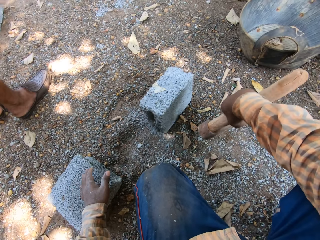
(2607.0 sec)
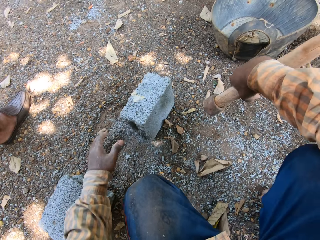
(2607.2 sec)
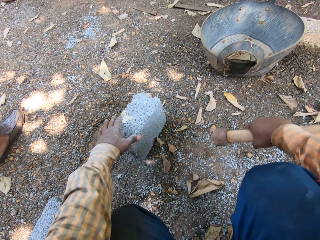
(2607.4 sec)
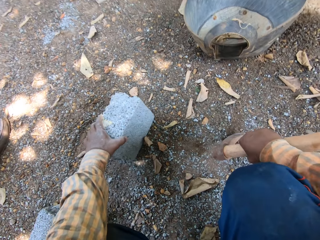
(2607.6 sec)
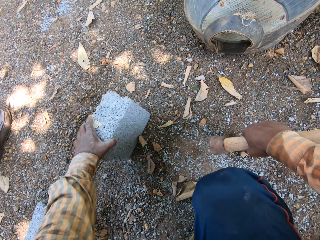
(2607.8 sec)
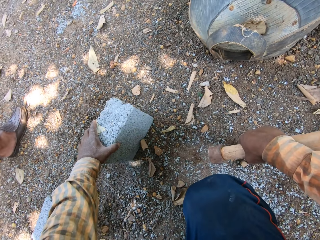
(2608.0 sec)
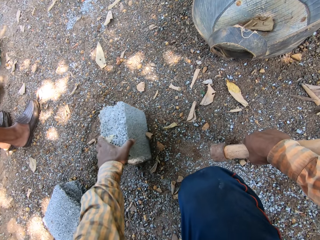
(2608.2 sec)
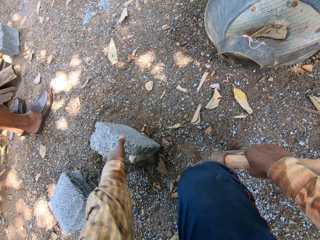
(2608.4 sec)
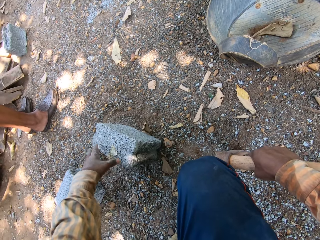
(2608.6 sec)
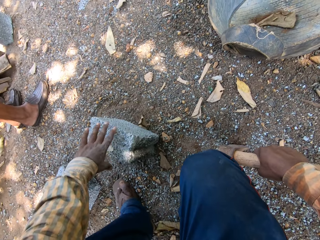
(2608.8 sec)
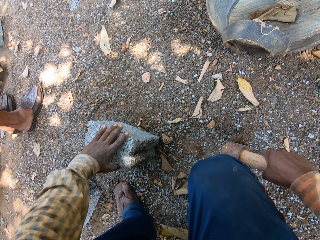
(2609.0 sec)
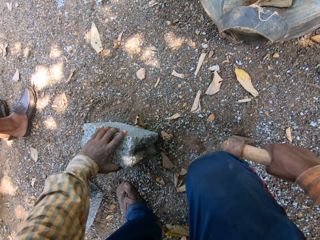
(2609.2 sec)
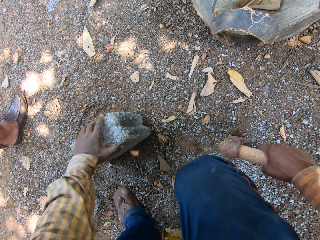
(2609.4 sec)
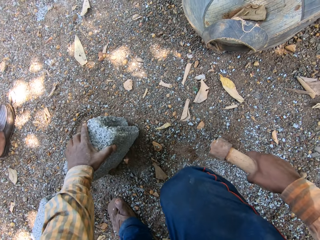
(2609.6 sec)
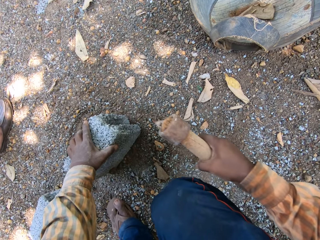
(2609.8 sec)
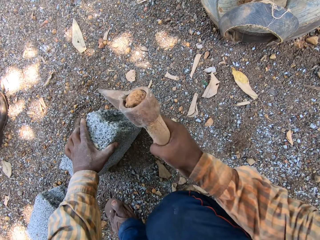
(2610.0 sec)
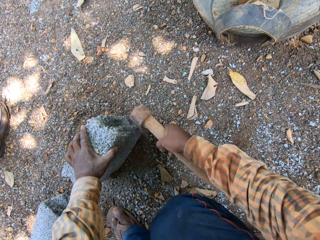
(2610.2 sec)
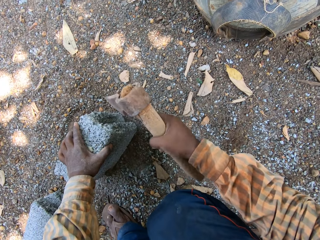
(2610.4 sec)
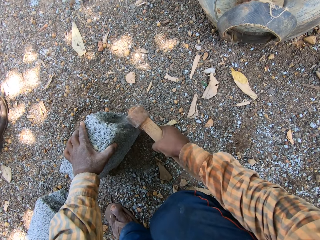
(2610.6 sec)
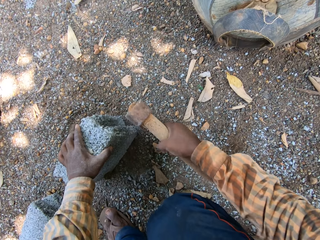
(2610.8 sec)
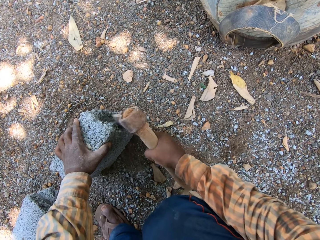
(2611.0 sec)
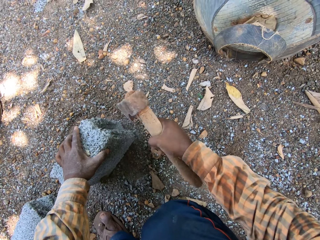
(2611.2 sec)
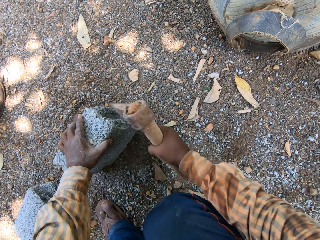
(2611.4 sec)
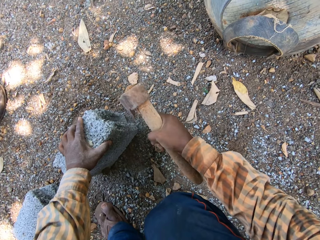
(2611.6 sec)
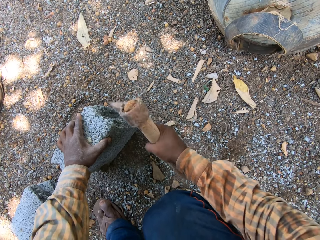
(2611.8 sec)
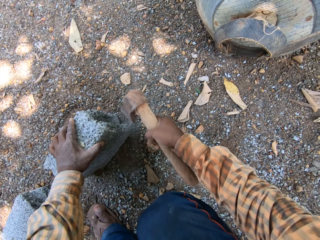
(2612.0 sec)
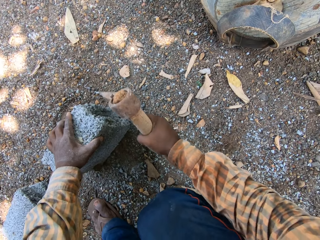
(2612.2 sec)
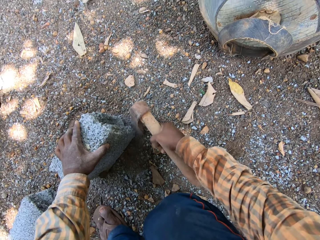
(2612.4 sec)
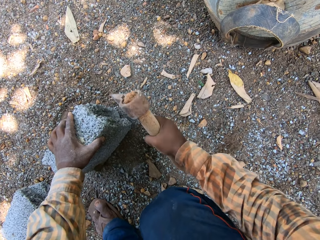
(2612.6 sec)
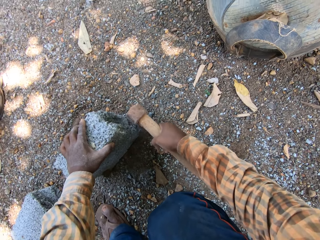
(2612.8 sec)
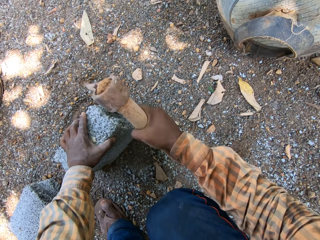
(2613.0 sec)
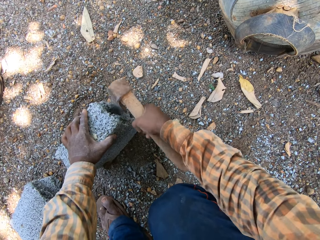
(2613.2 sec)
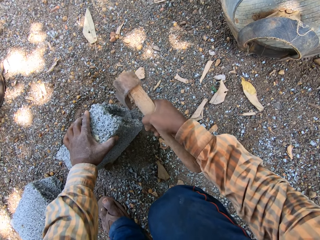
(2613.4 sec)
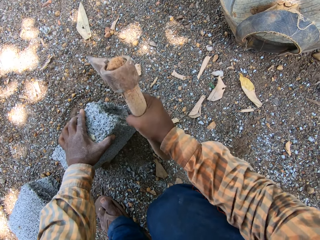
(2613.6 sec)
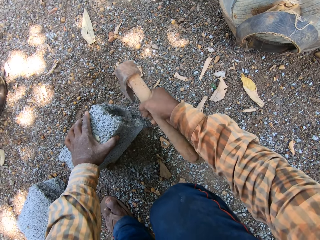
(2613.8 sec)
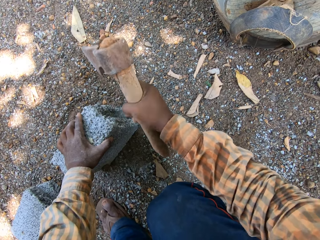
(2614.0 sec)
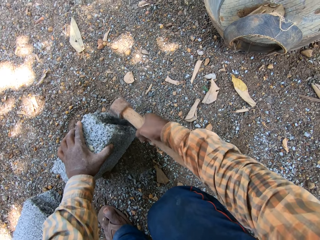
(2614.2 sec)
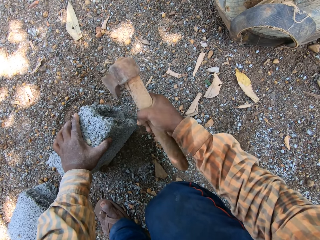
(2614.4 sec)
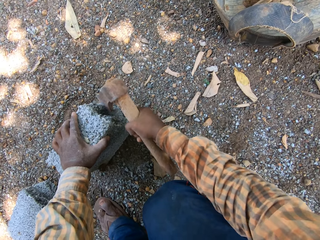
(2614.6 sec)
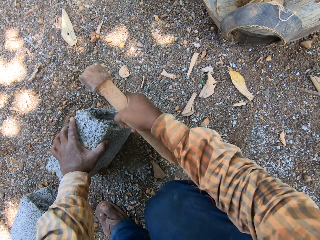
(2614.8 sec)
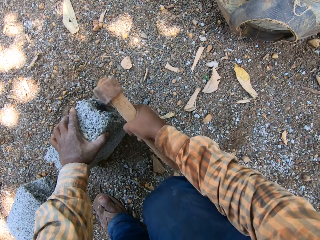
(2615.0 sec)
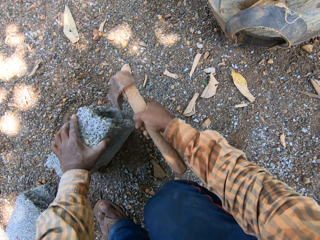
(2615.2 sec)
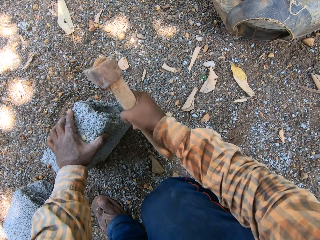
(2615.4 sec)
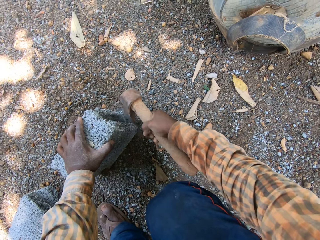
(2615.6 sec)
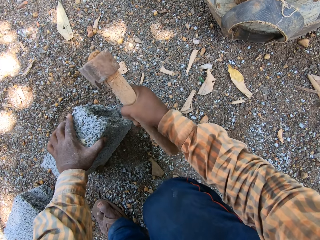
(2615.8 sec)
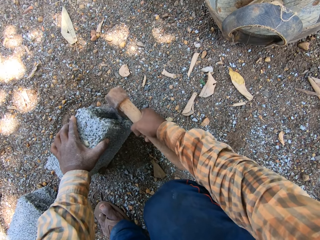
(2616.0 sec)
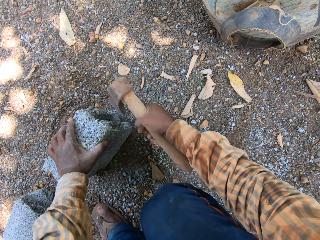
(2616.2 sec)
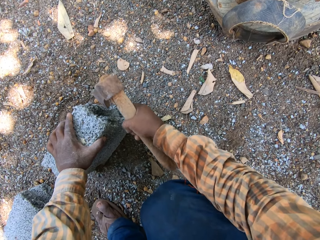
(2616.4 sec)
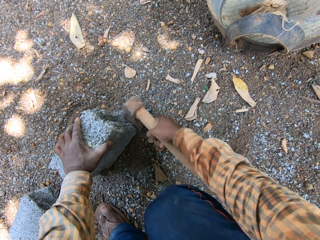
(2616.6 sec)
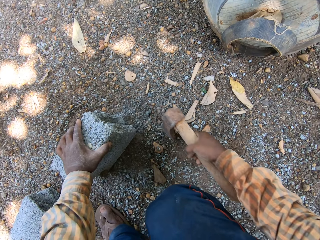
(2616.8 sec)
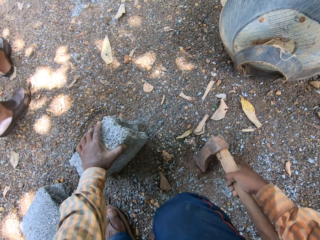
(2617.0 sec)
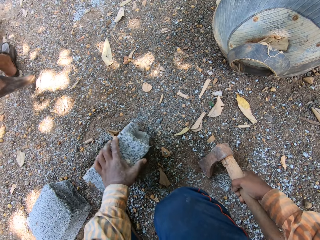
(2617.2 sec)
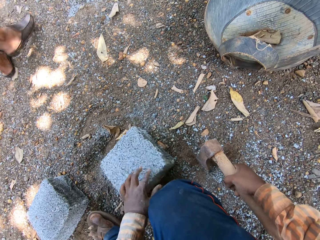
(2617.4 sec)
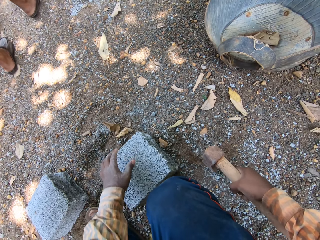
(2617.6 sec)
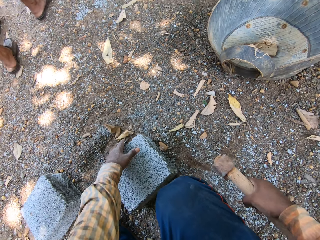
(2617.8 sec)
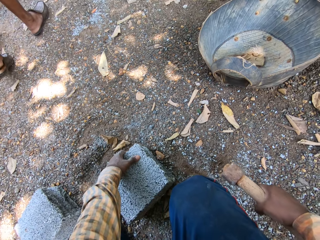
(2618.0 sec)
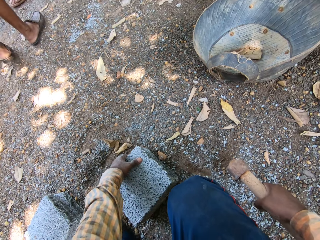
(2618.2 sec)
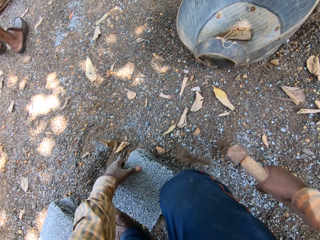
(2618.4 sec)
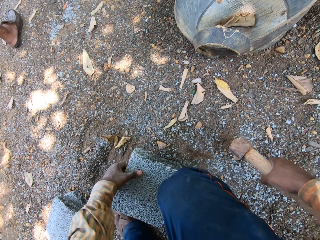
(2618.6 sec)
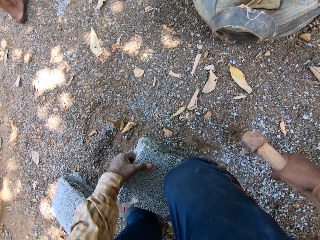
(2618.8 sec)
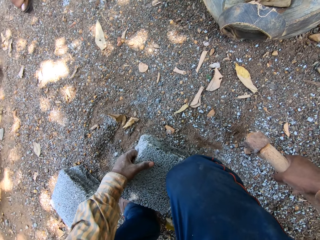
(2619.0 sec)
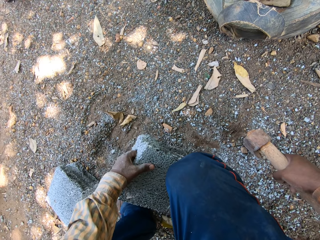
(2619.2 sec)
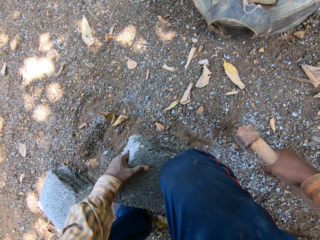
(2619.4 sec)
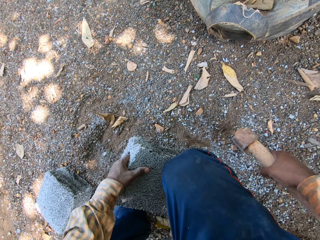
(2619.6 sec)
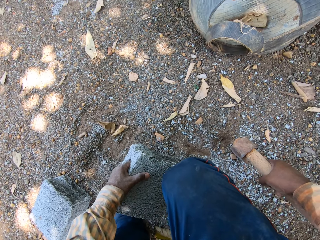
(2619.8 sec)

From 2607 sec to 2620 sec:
The camera wearer turns the half block on the ground with his left hand. He holds the concrete block with his left hand. He scrapes the half block on the ground with the axe in his right hand. He cuts the concrete block on the ground with the axe. He turns the block on the ground with his left hand. He puts the concrete block on the ground.

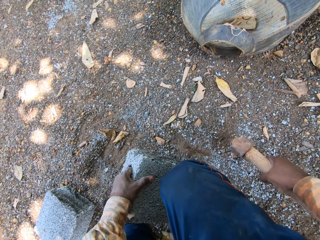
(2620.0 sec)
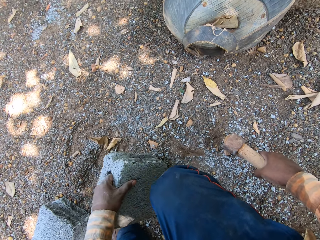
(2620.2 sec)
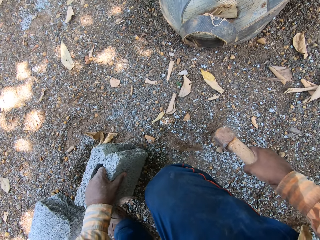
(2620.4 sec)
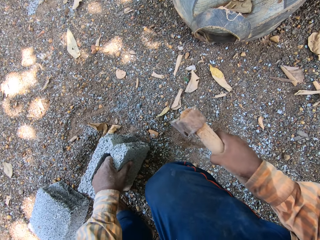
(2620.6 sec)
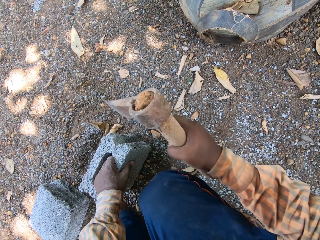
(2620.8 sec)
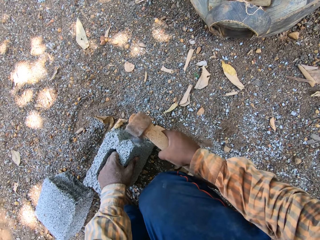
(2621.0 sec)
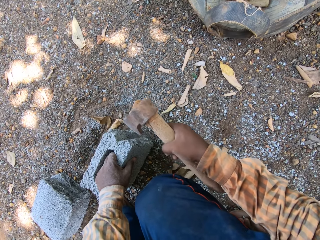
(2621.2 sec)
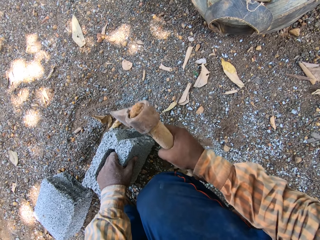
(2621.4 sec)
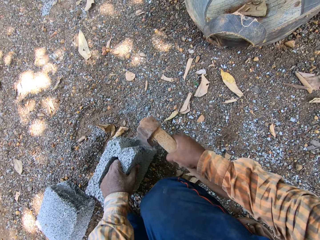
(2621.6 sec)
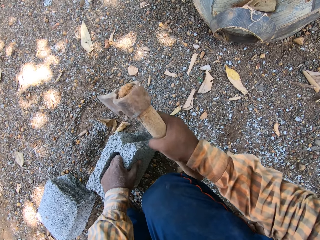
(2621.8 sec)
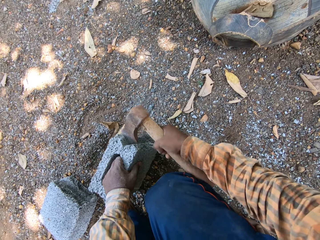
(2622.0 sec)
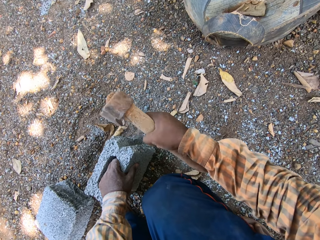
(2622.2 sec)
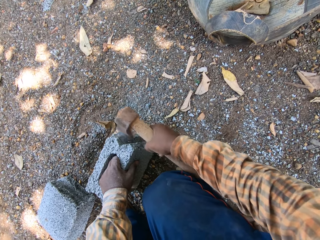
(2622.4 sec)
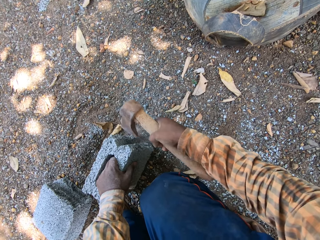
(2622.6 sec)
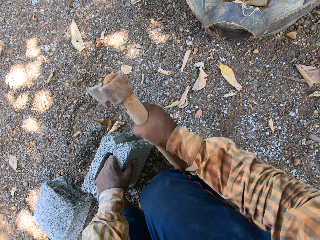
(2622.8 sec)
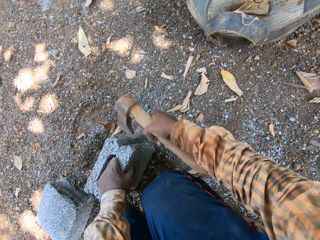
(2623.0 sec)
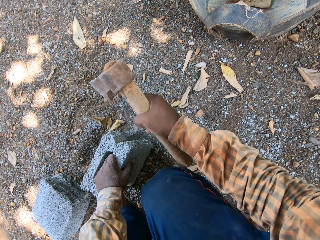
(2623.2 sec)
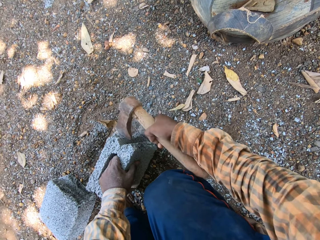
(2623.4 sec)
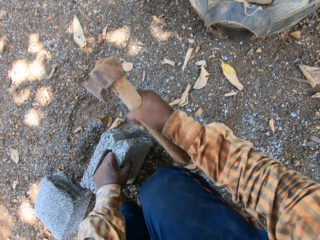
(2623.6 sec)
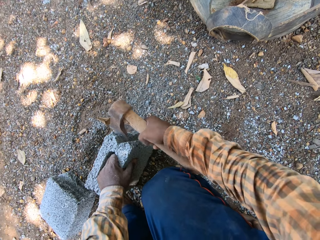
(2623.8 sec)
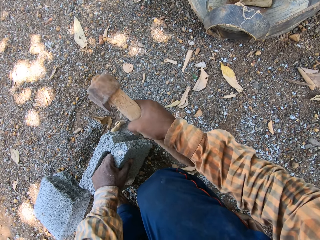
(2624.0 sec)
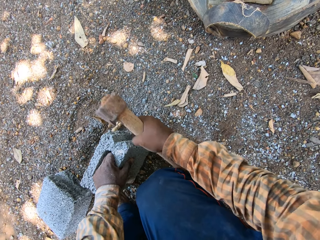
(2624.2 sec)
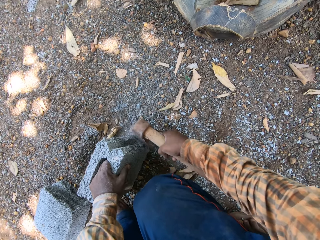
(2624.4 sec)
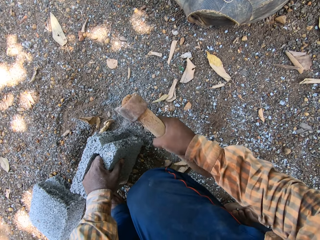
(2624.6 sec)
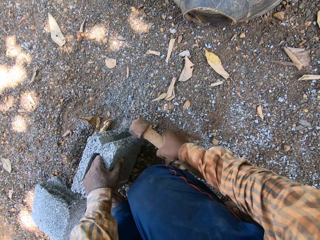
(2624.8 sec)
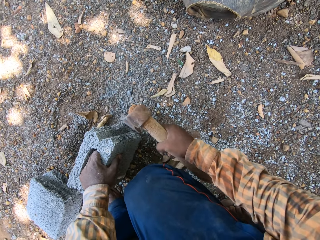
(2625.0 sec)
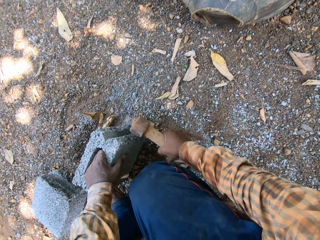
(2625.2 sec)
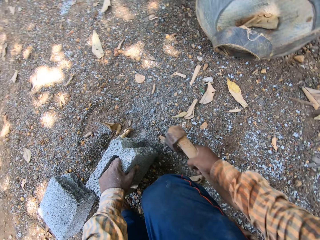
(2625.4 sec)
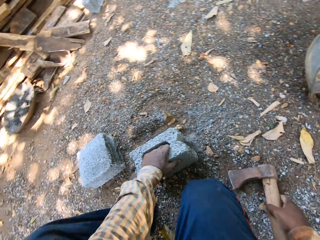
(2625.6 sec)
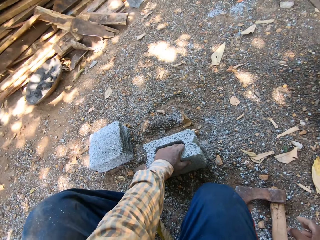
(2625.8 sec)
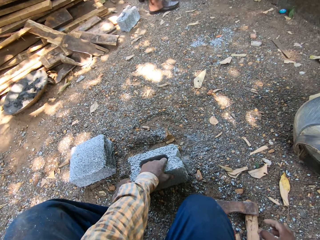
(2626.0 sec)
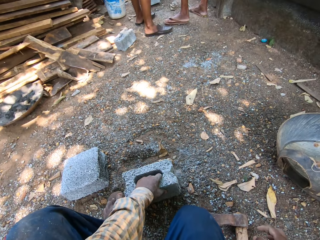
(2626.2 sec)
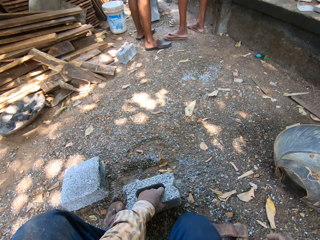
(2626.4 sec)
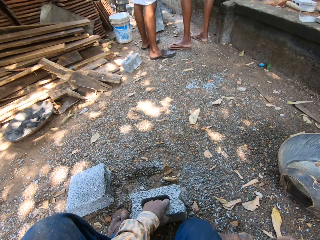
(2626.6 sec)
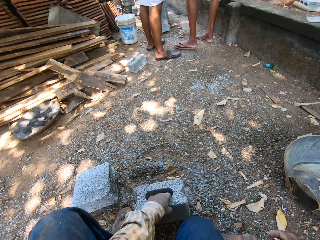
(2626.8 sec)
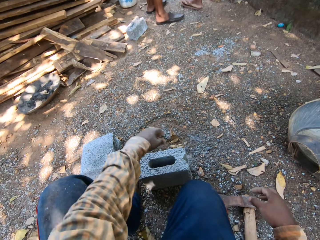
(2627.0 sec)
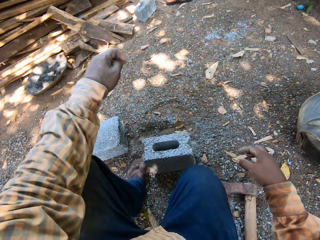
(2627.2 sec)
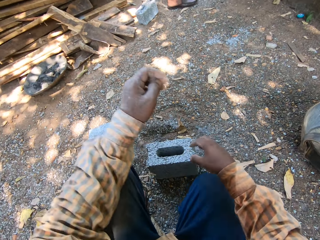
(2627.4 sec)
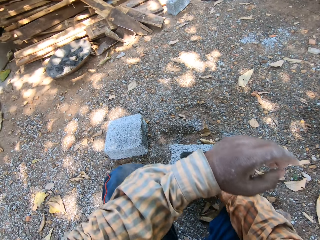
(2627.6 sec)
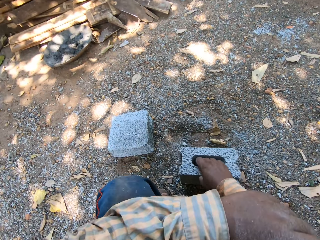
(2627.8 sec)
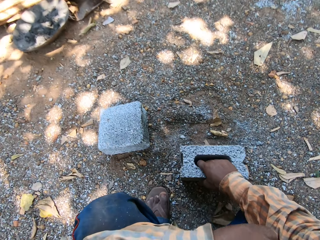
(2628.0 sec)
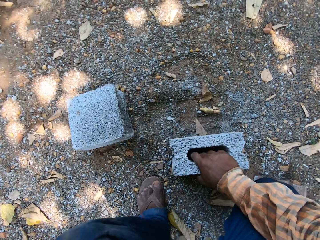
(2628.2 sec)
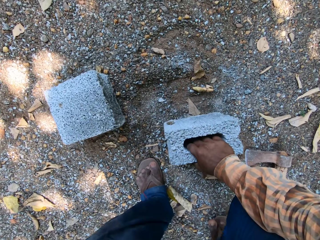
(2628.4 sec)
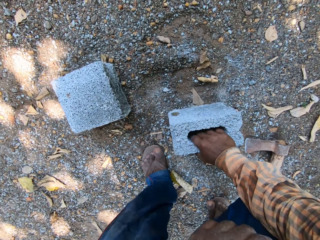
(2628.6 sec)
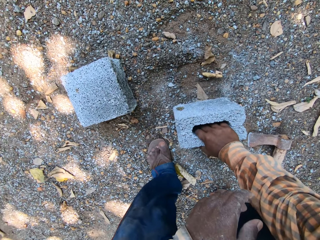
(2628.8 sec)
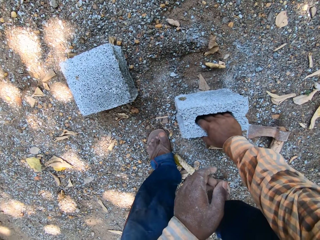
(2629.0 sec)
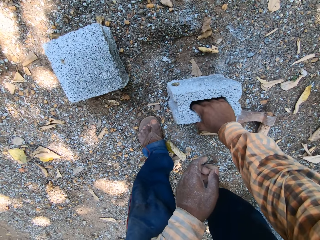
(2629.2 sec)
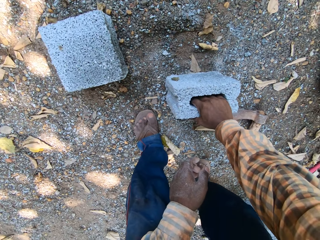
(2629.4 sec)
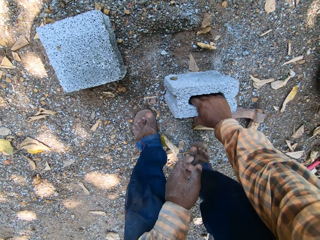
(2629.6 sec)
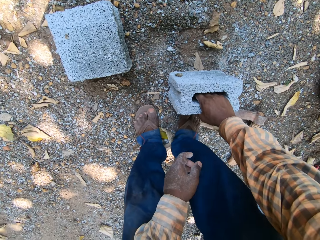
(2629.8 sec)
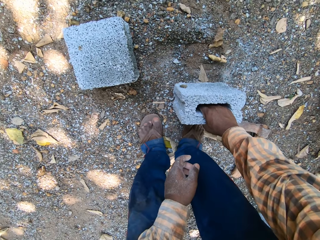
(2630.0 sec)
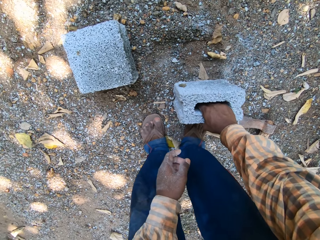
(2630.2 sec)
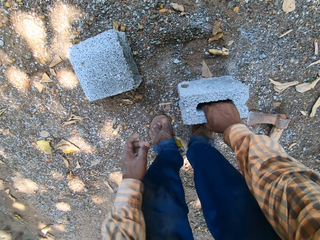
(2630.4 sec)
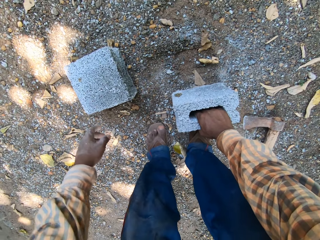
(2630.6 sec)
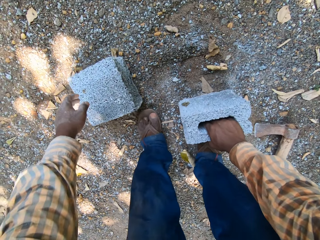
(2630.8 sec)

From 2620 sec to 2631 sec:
The camera wearer scrapes the half block on the ground with the axe in his right hand. He cuts the concrete block on the ground with the axe. He puts the axe on the ground with his right hand. He holds the block on the ground with his right hand.
